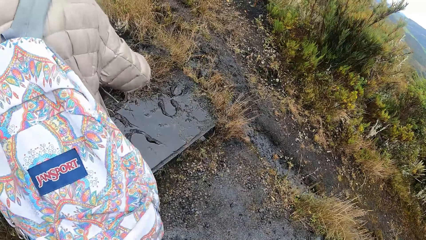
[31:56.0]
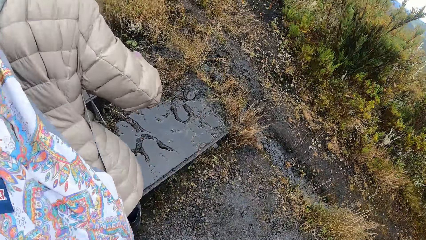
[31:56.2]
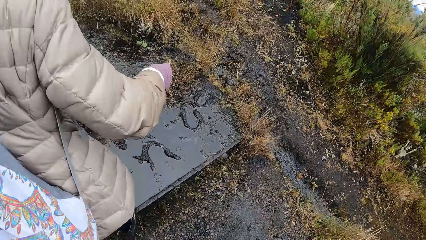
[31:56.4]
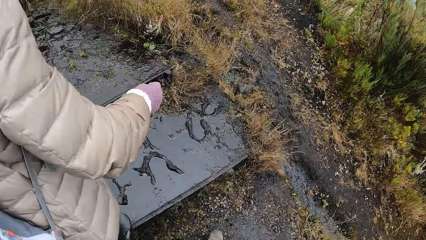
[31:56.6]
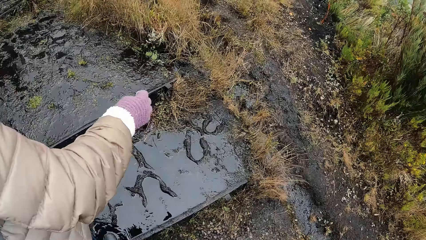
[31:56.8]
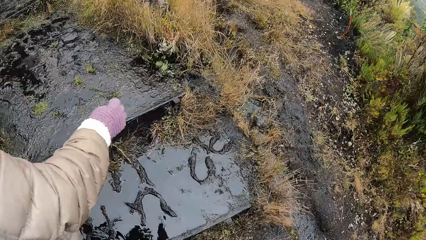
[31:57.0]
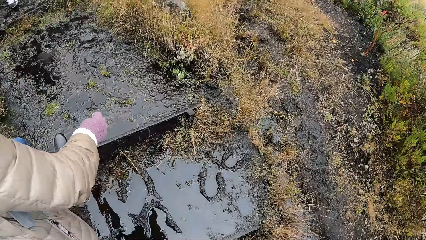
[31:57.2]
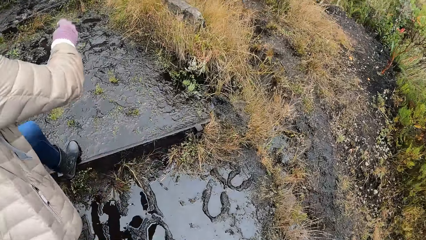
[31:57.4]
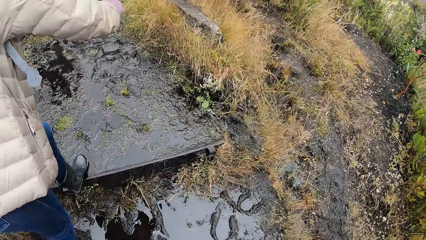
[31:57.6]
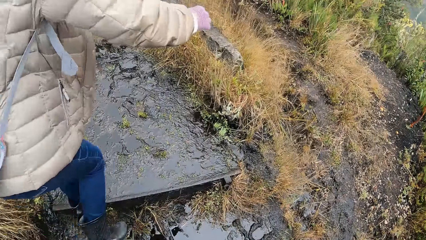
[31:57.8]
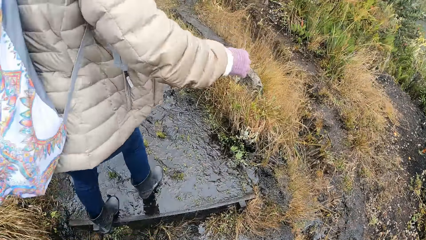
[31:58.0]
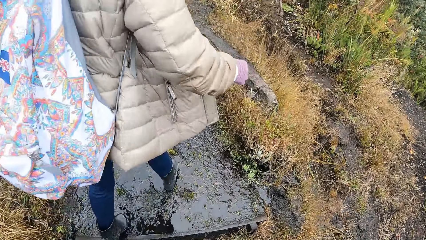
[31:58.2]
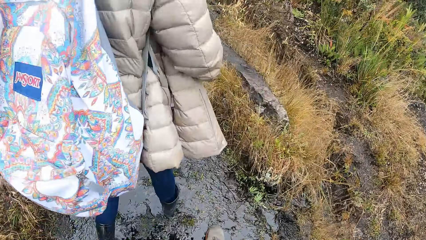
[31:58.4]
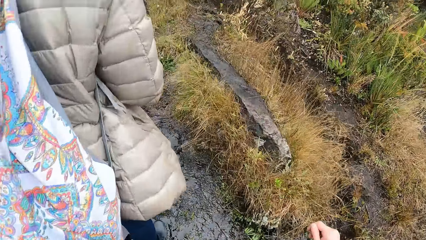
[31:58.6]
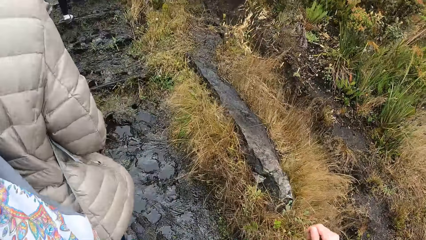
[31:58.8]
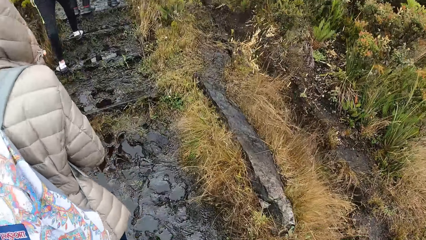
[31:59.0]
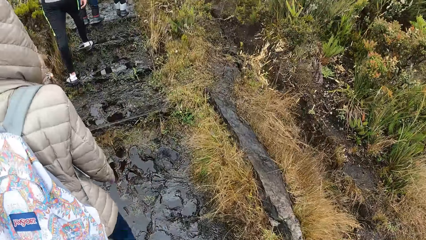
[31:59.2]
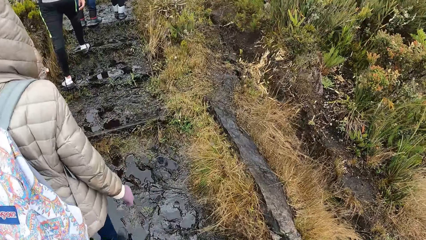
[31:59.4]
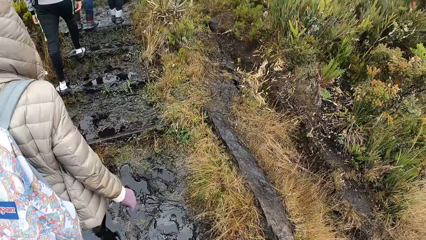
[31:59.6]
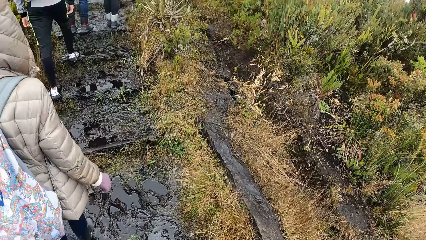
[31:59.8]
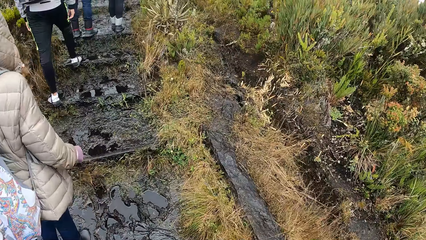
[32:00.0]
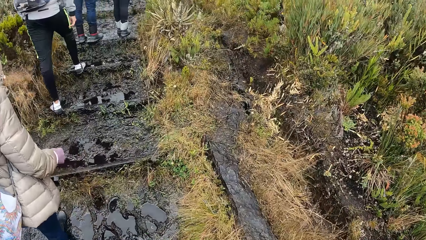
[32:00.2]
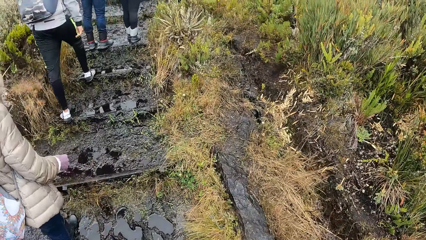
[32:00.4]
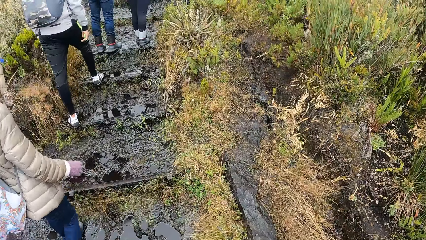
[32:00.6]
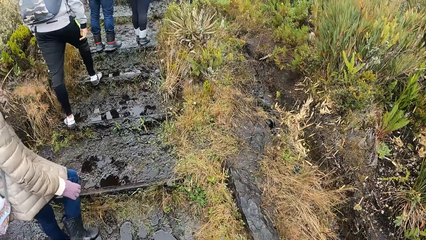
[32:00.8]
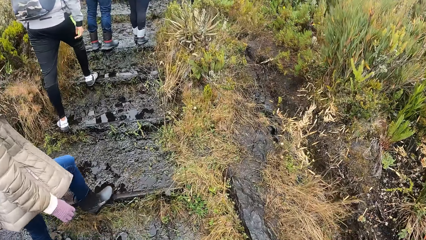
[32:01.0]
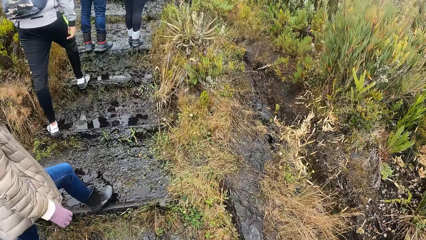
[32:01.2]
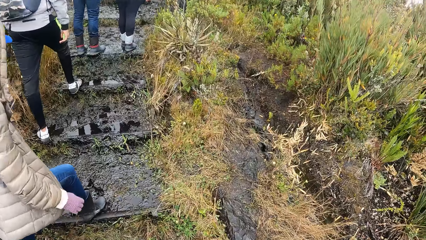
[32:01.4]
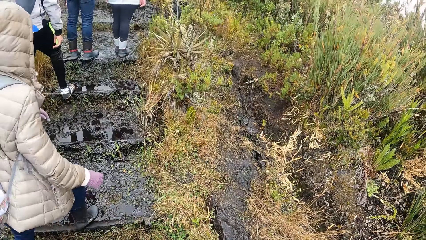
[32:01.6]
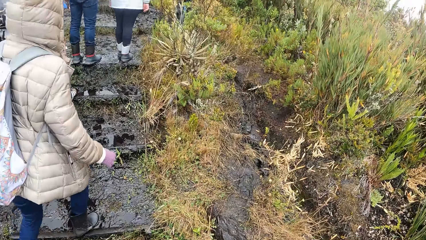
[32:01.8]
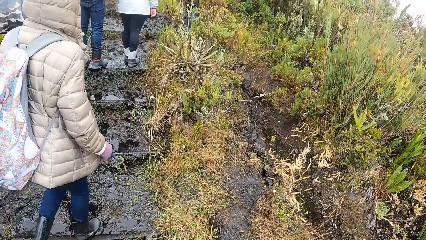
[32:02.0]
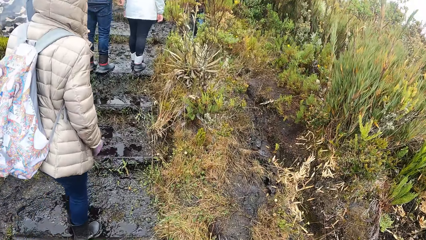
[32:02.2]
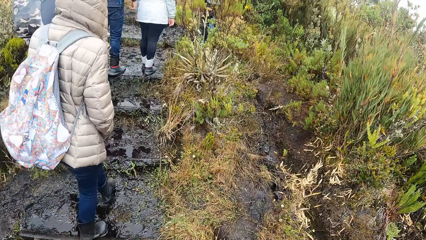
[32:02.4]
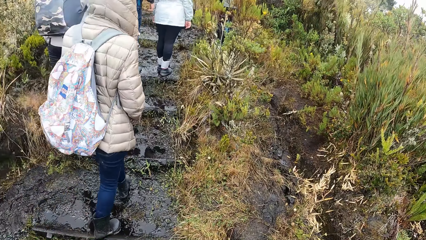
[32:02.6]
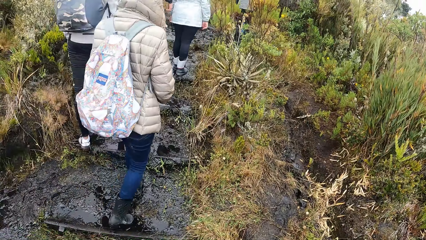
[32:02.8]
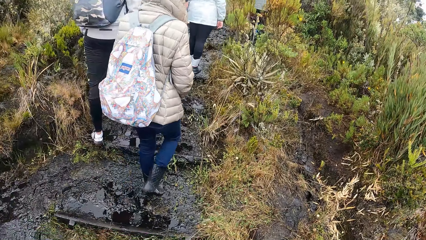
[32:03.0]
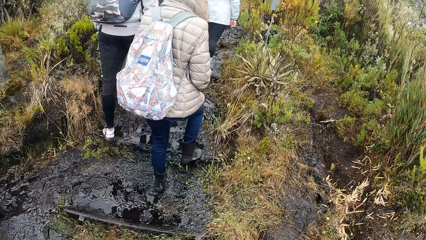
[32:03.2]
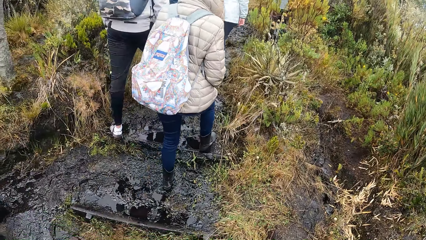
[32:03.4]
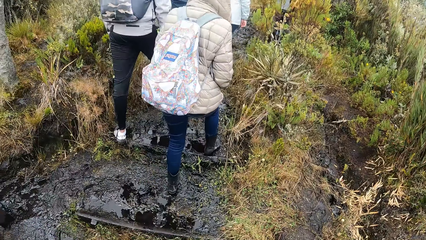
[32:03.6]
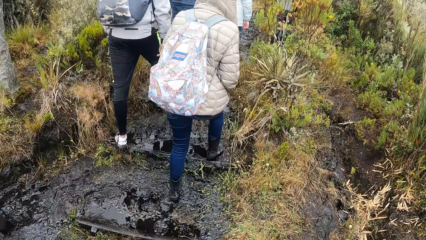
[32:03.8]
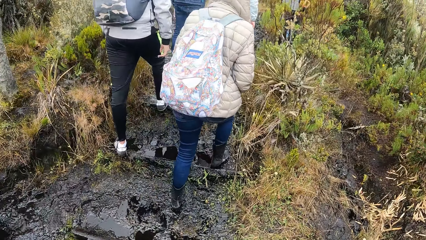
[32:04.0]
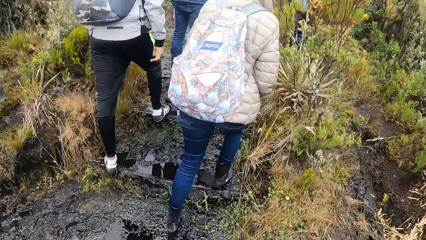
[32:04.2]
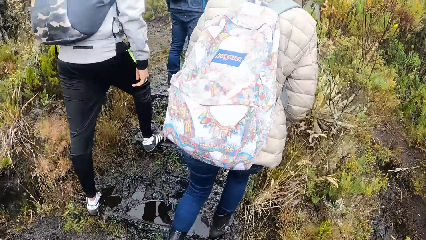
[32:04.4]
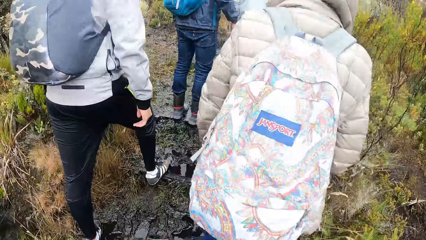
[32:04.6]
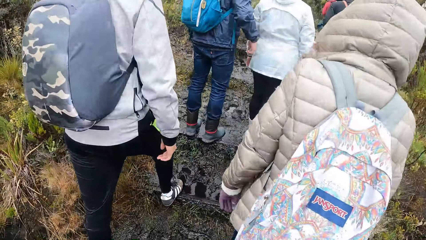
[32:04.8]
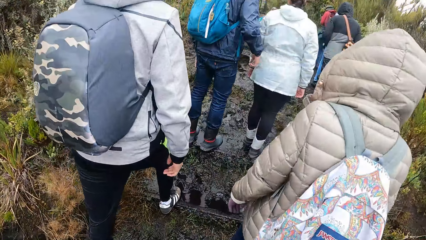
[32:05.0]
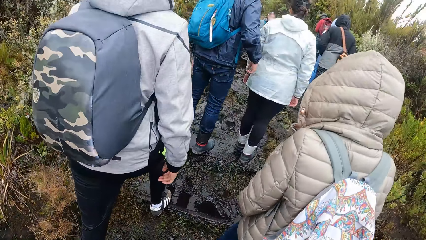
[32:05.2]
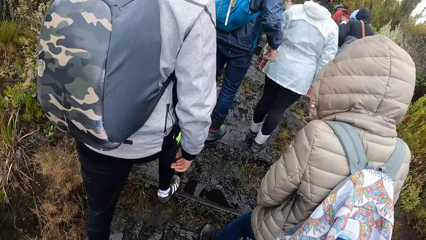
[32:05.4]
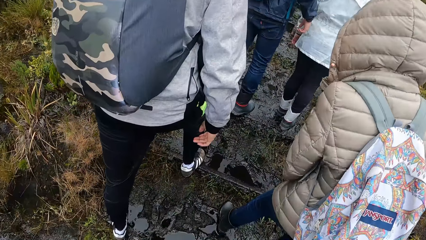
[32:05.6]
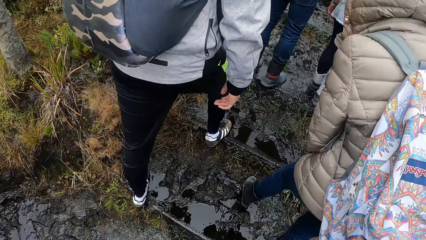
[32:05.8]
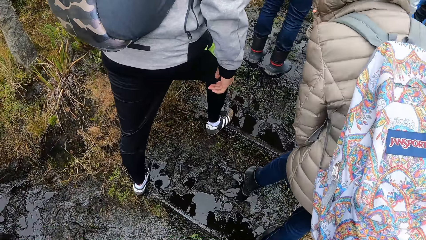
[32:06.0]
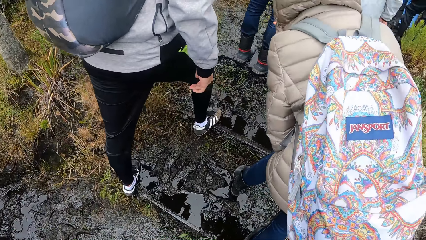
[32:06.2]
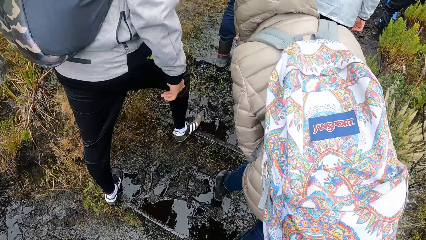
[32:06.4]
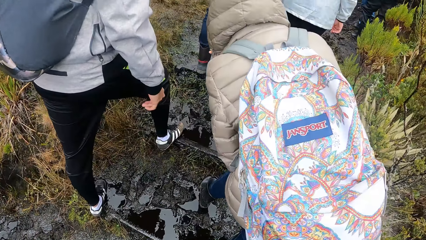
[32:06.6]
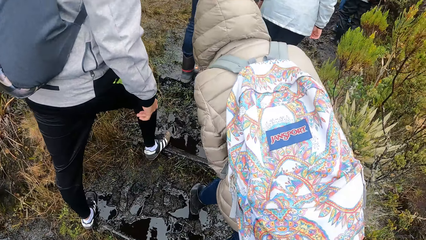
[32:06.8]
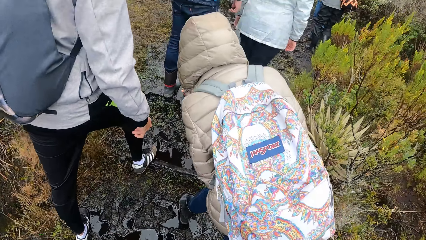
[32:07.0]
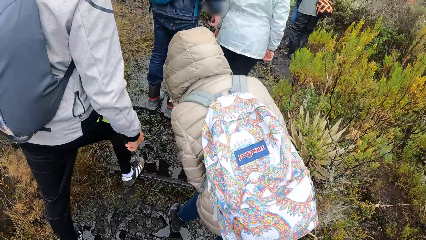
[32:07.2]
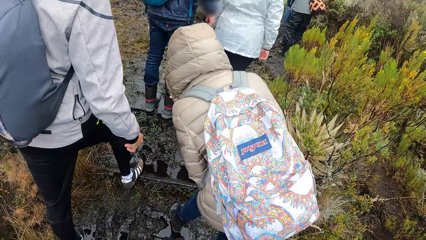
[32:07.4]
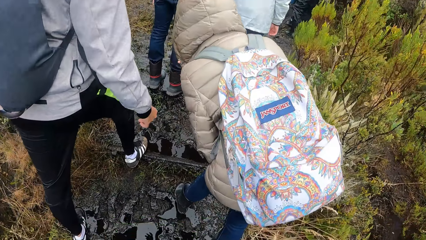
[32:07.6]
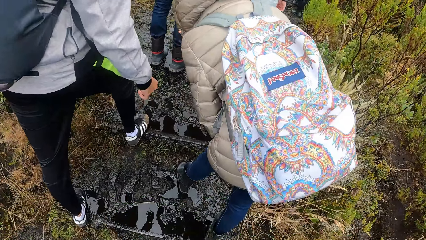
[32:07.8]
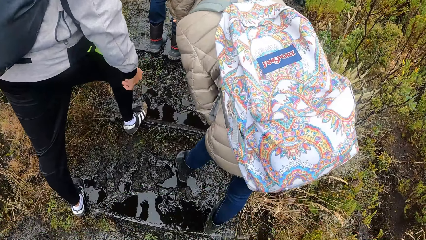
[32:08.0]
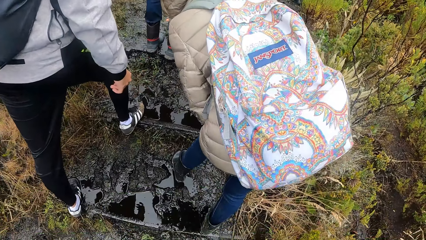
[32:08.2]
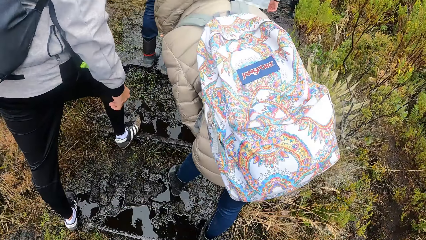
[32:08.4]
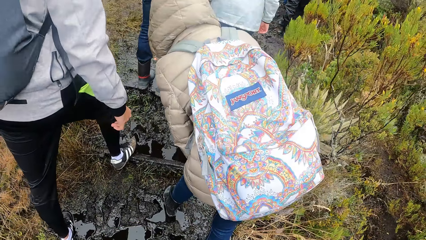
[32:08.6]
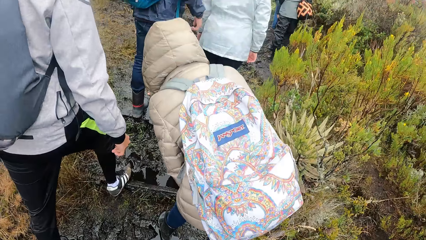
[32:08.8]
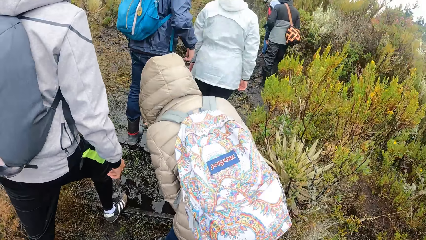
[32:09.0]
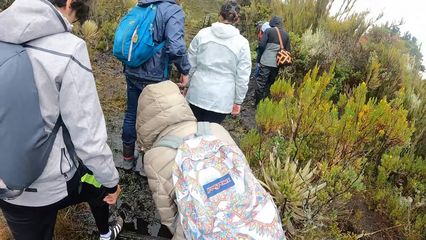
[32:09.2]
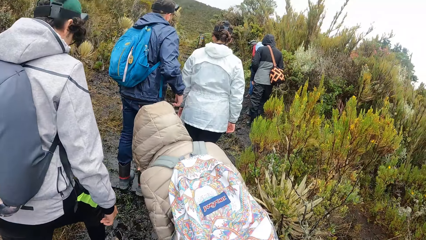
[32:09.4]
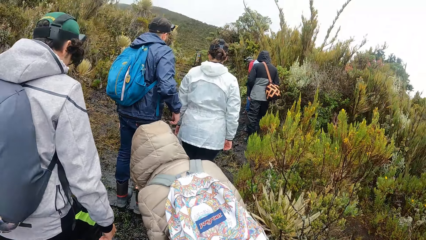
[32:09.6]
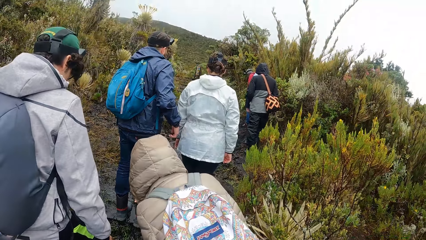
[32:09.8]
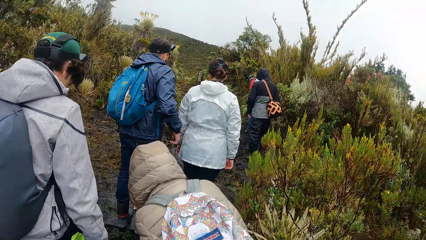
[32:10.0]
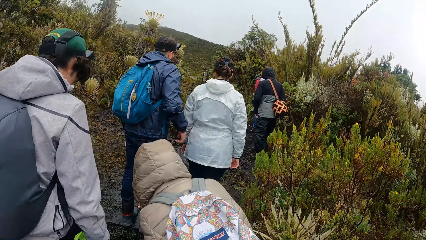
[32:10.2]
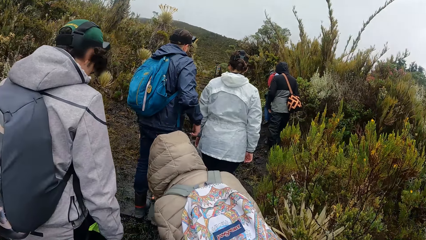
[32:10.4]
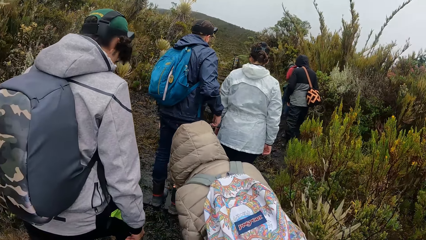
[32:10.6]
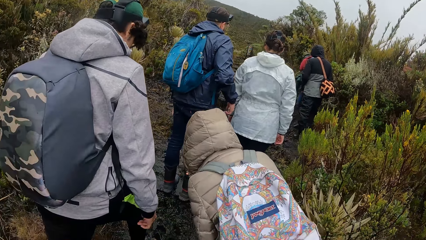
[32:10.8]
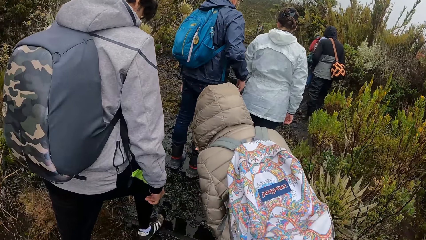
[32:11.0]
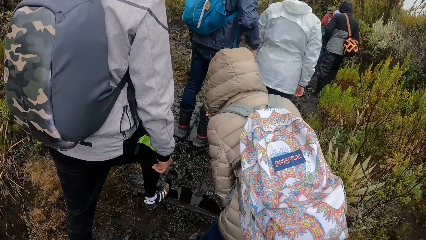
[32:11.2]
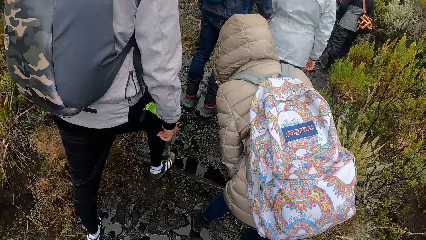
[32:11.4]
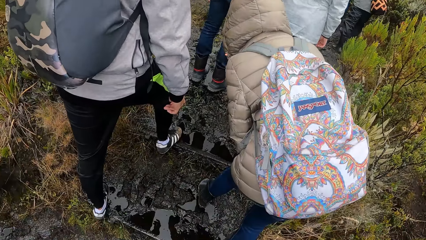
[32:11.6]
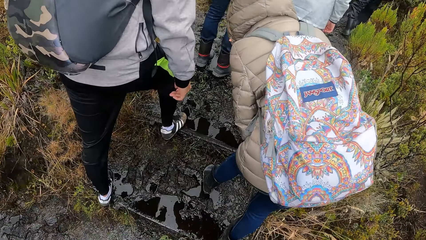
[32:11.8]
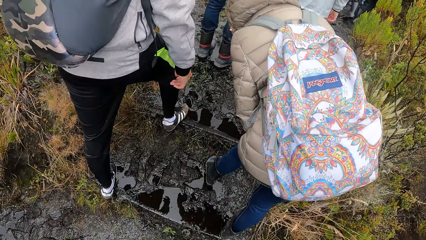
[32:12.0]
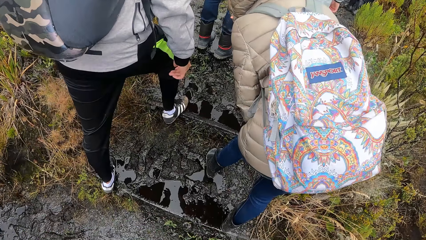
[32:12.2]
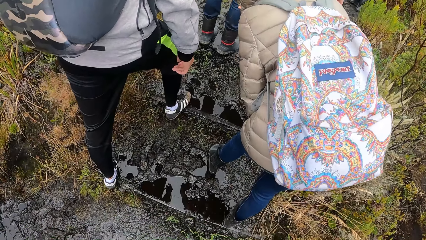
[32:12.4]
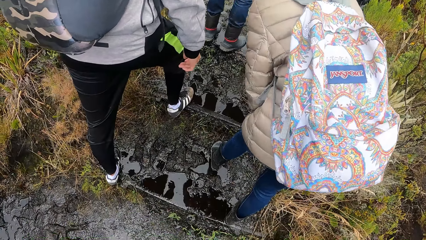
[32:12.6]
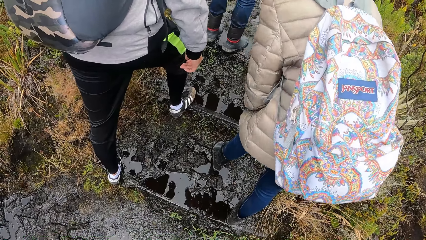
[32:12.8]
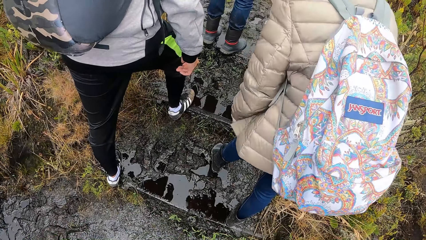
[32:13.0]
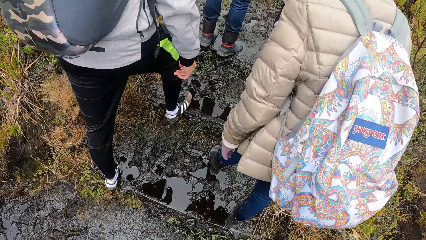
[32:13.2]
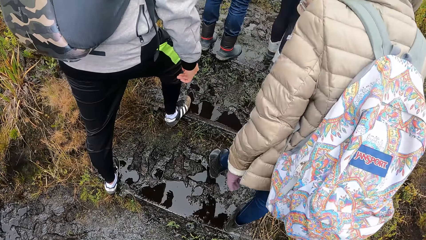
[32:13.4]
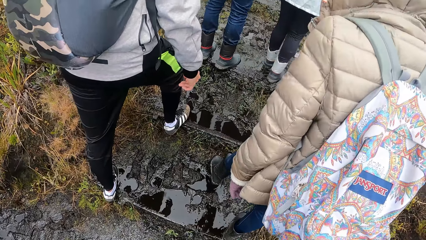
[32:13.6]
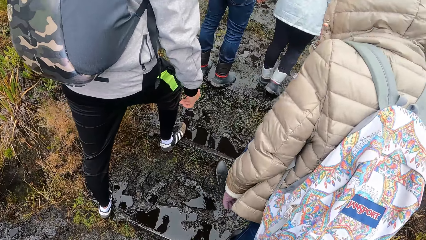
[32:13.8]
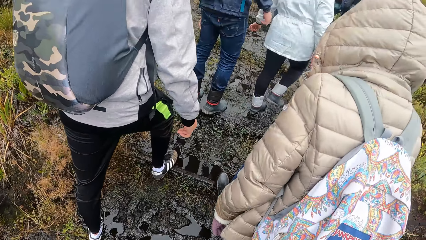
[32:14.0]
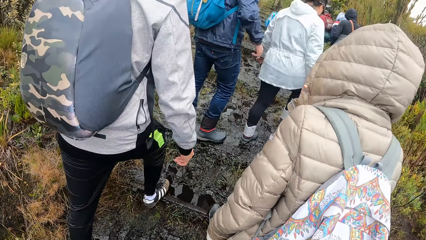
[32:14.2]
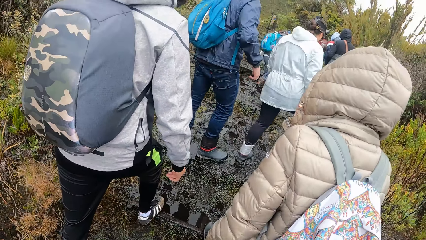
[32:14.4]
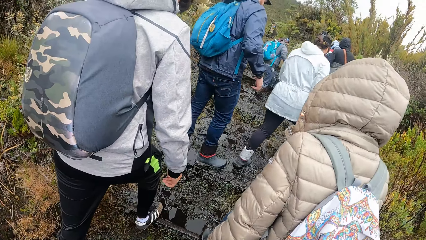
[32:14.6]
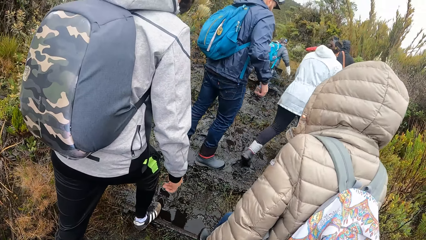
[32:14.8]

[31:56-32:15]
The camera wearer walks up the pathway. They stand on the pathway.
